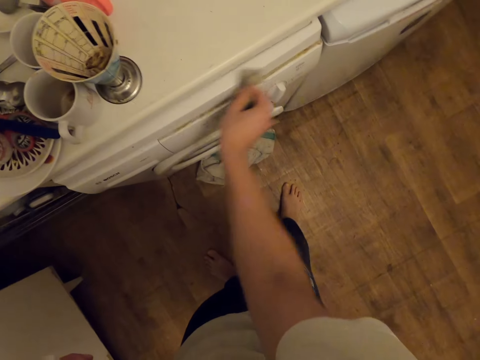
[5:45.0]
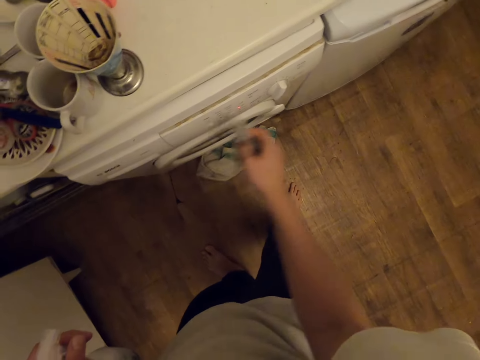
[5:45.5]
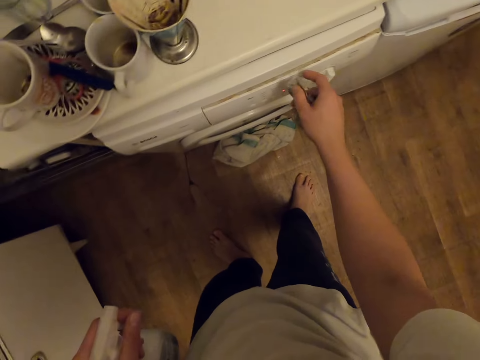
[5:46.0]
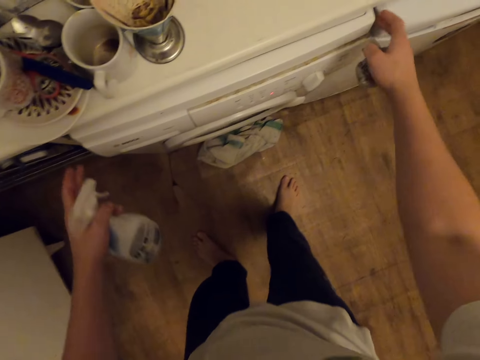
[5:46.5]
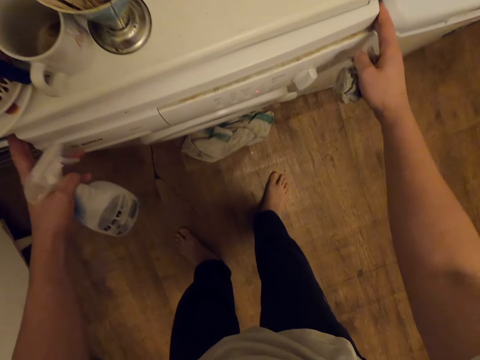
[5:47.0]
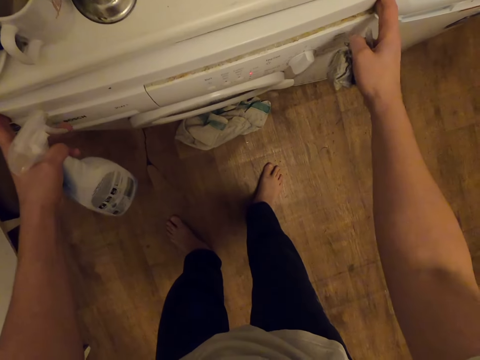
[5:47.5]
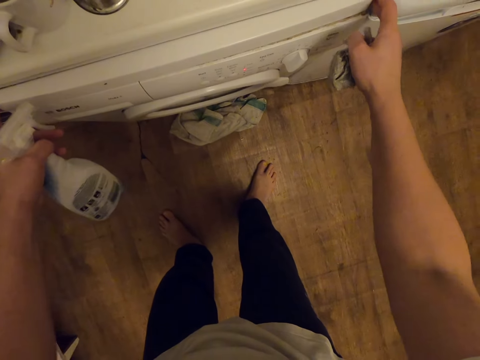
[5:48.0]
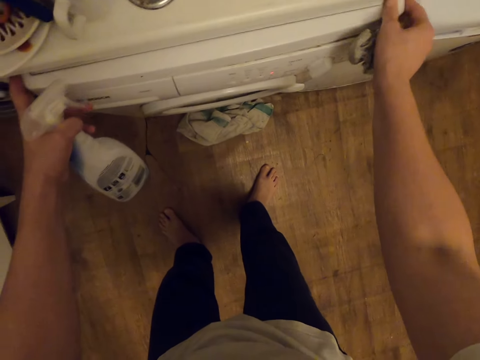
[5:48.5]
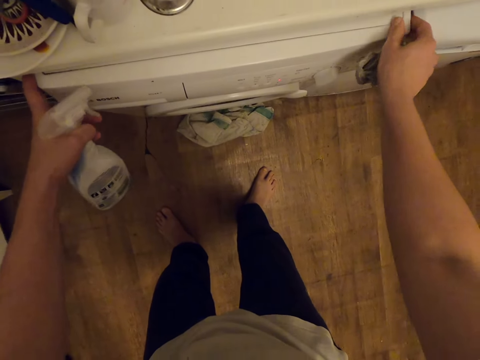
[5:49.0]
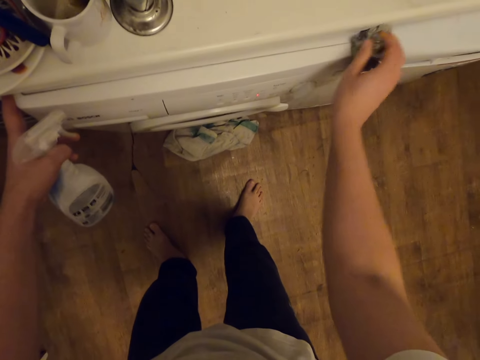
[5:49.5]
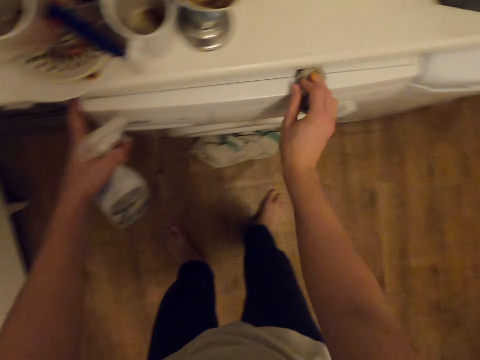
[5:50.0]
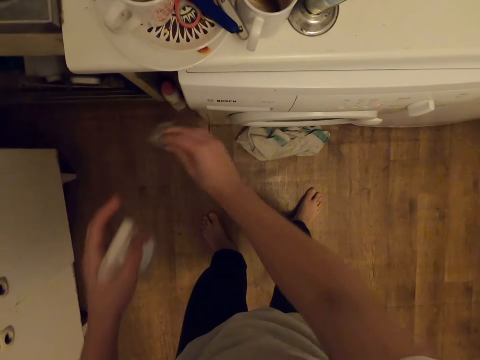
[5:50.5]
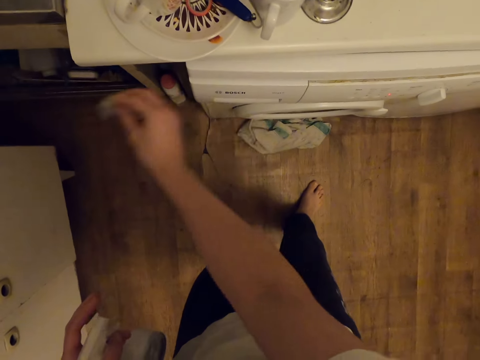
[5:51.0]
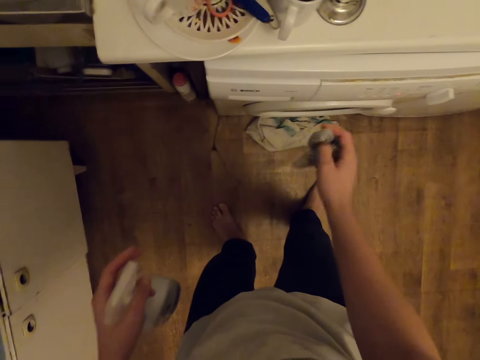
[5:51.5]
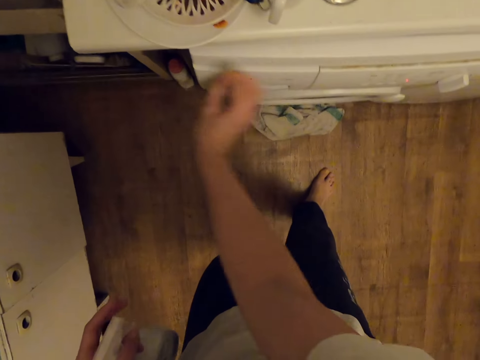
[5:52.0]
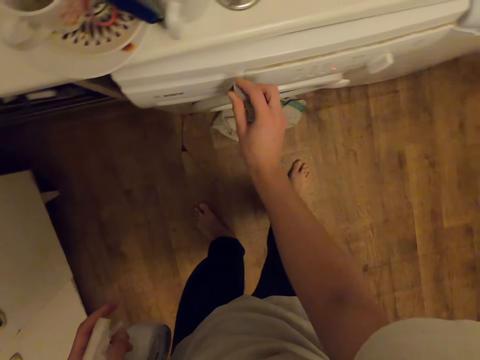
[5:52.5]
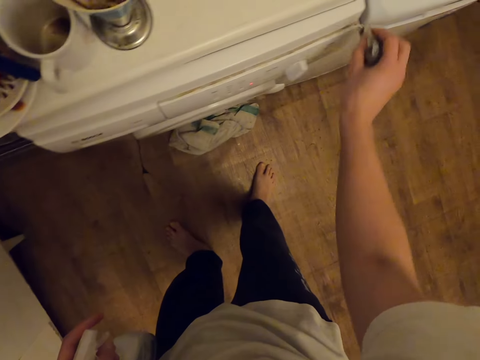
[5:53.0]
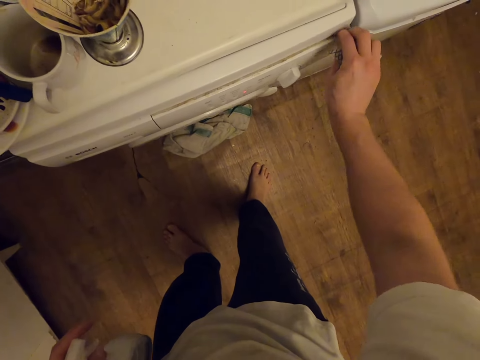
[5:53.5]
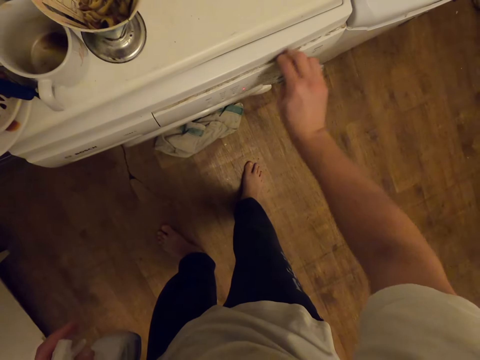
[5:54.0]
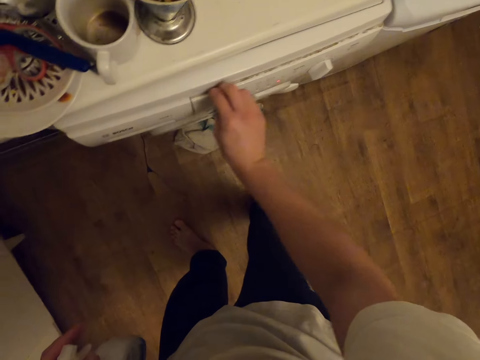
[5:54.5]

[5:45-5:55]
The camera wearer moves a washing machine. They clean the washing machine.

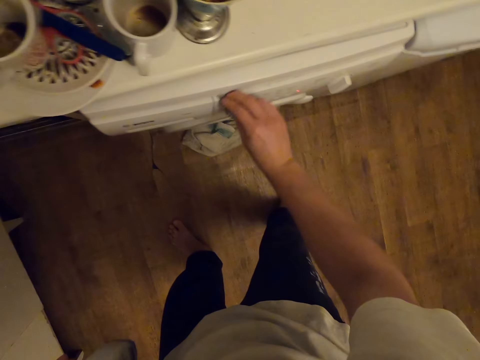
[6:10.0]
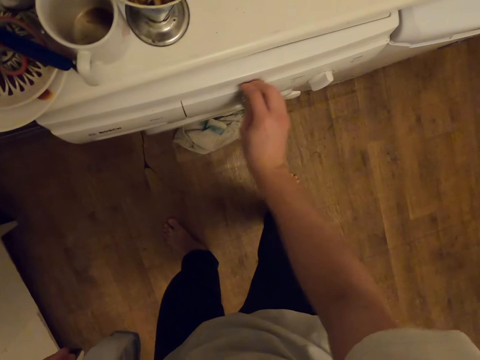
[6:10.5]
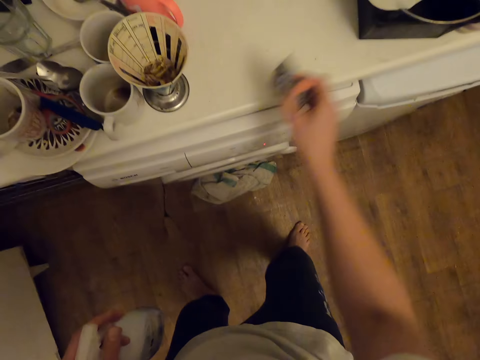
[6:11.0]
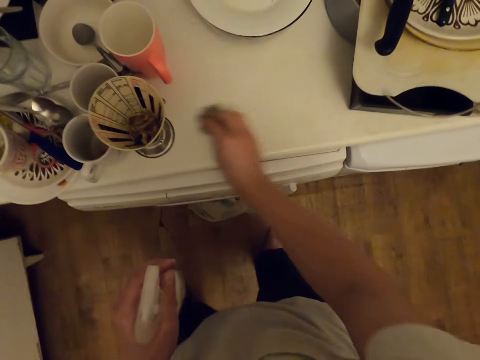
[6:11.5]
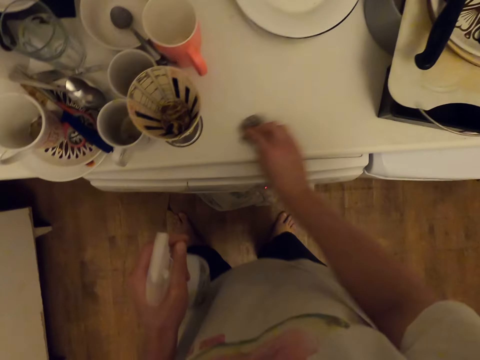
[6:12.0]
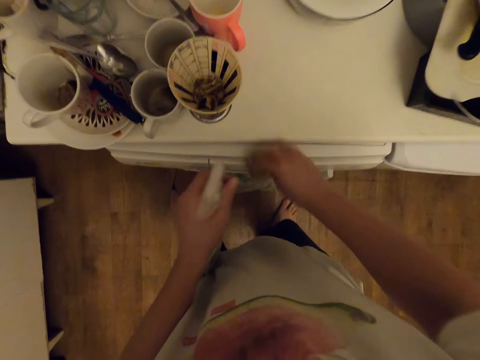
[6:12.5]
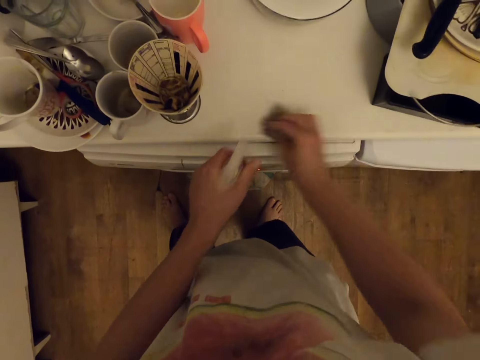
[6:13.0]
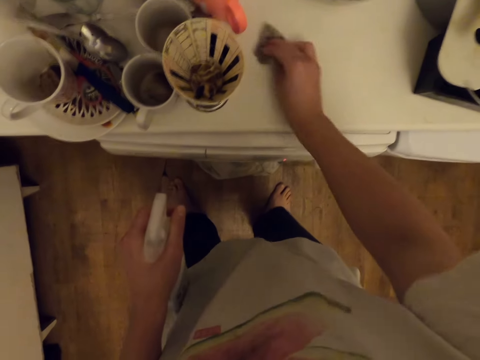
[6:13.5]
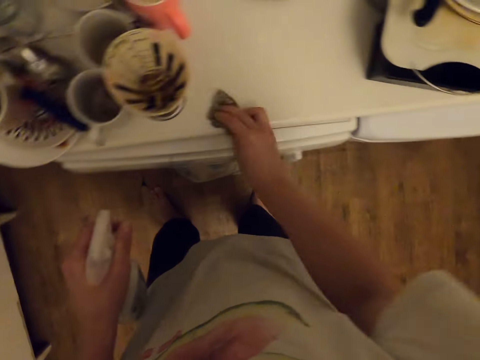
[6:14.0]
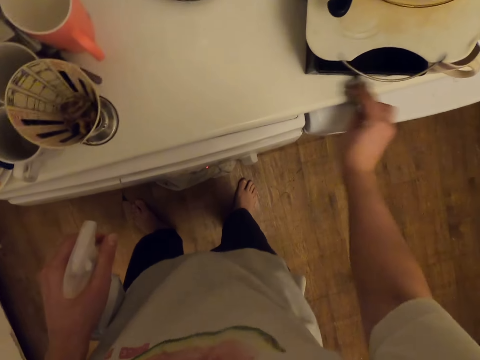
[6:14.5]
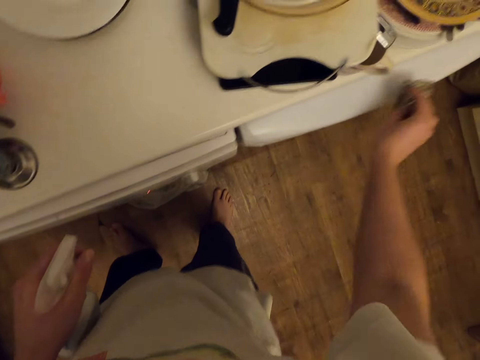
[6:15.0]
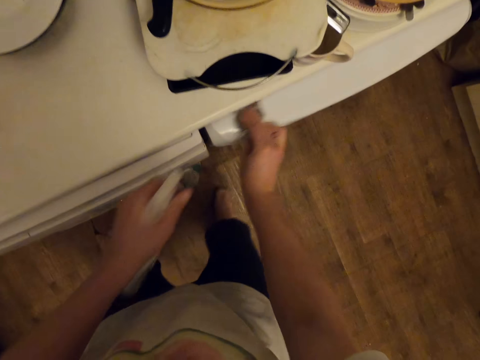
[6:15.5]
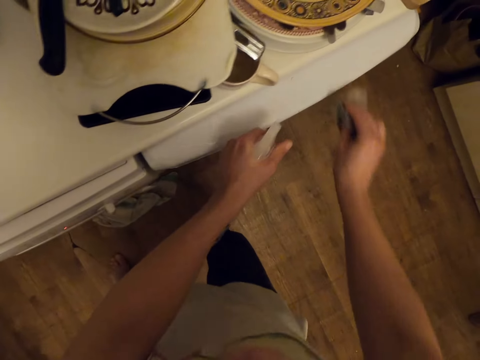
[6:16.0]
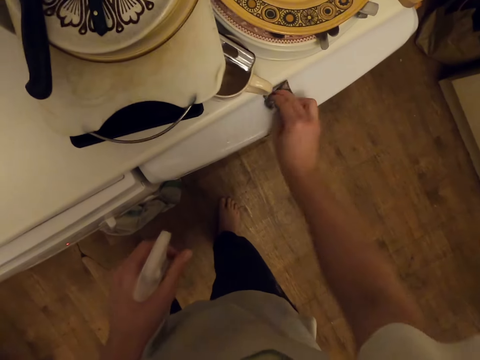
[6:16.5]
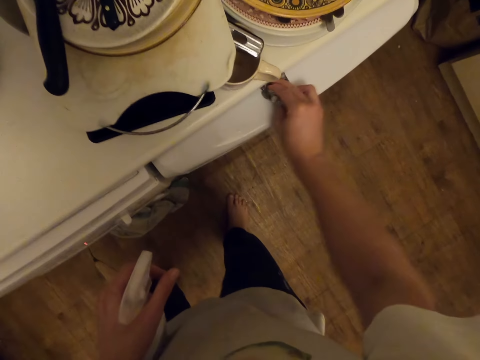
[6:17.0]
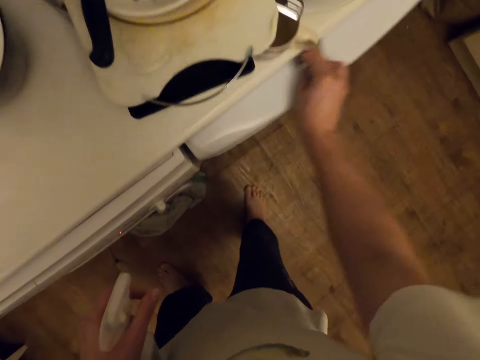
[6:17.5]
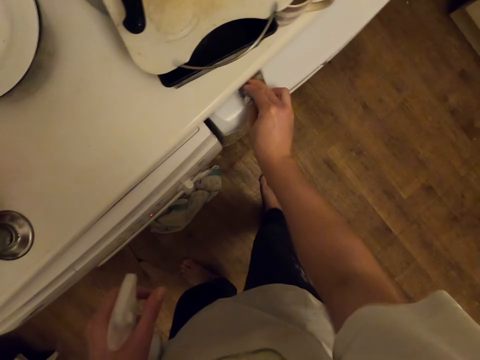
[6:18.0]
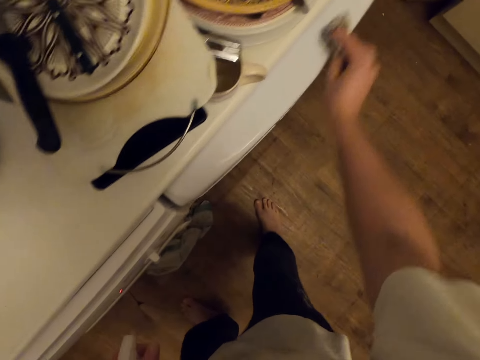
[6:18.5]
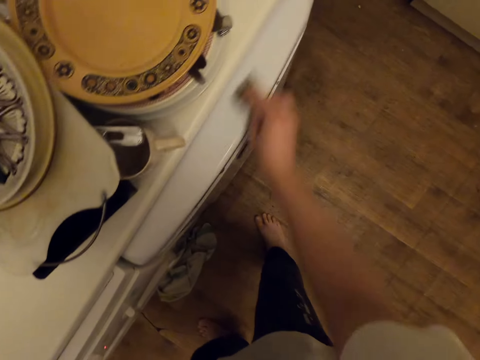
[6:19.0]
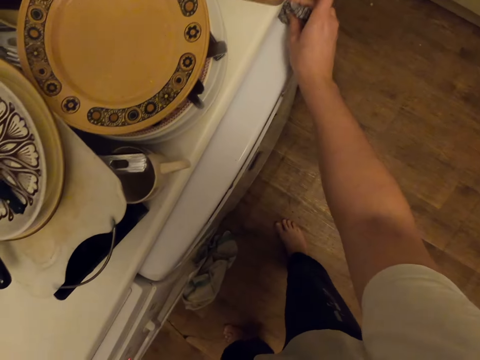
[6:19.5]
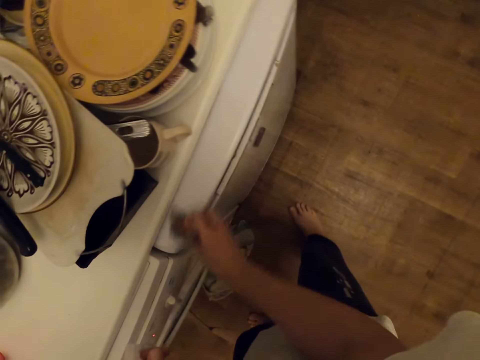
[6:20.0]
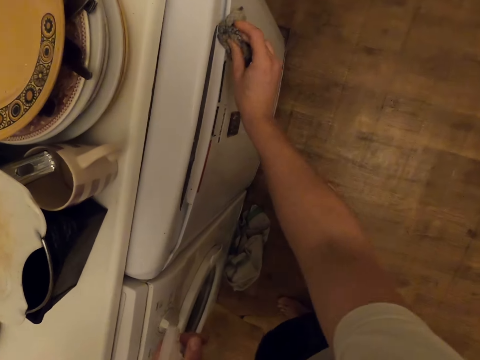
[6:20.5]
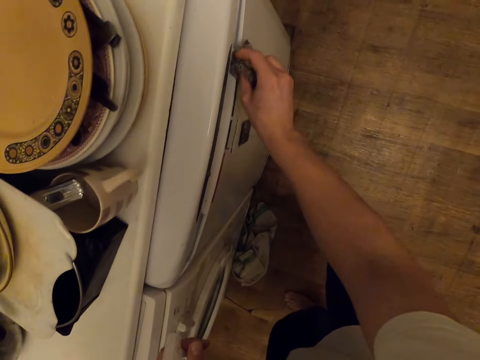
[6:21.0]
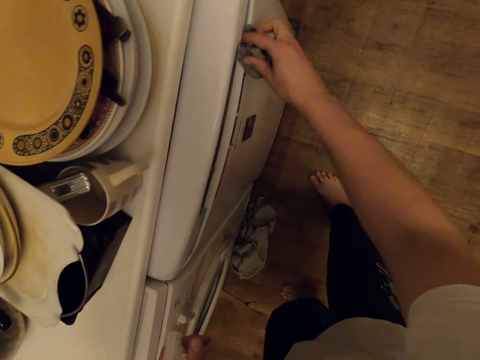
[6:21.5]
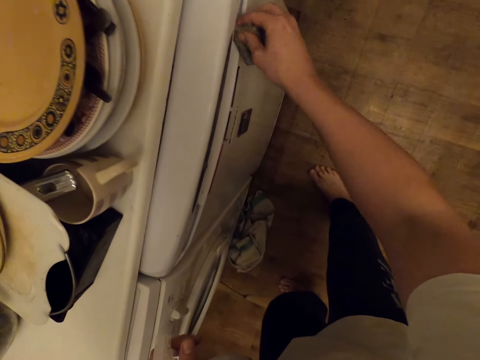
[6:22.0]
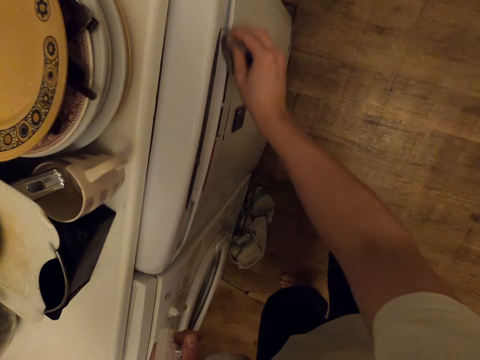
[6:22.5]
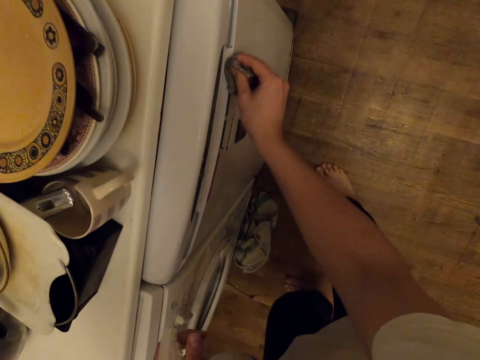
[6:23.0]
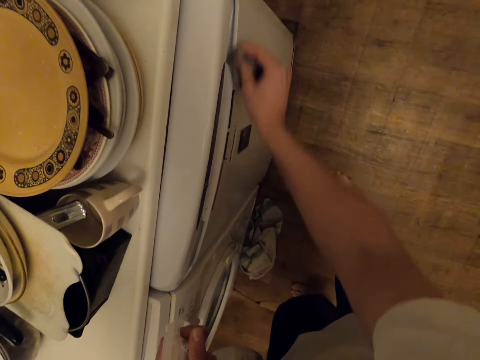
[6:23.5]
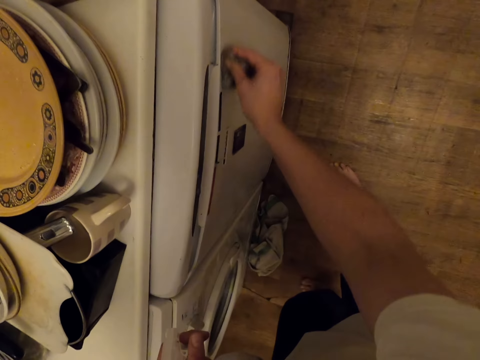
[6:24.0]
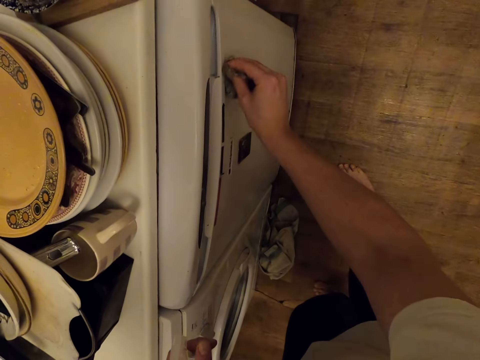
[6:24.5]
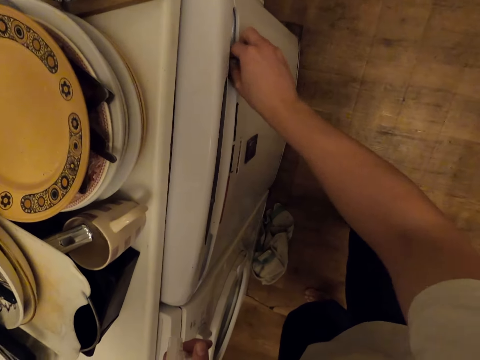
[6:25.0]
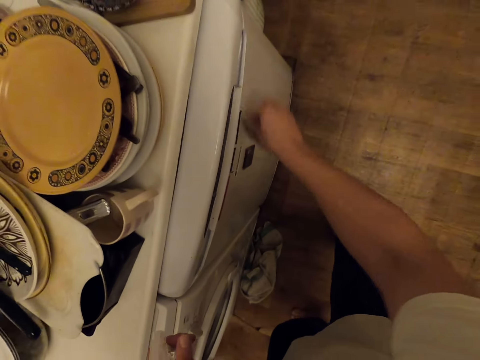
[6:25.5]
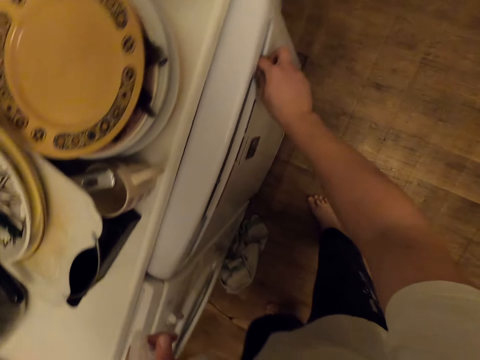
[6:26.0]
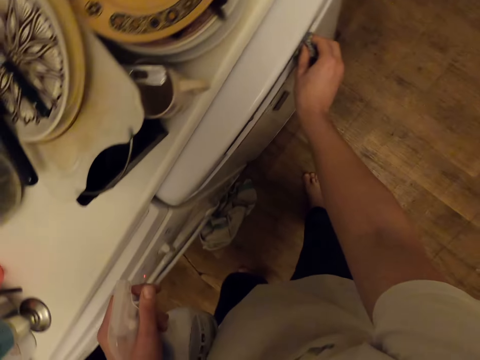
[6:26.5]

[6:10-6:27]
The camera wearer cleans a work top. They apply the window rinse on top of the dry cleaner. They clean the work top. They clean the dry cleaner with a towel. They apply the window rinse on top of the dry cleaner. They clean the dry cleaner with the towel.
